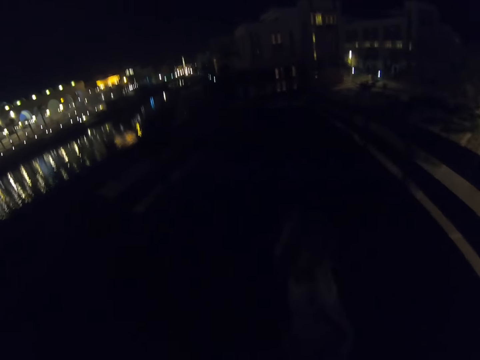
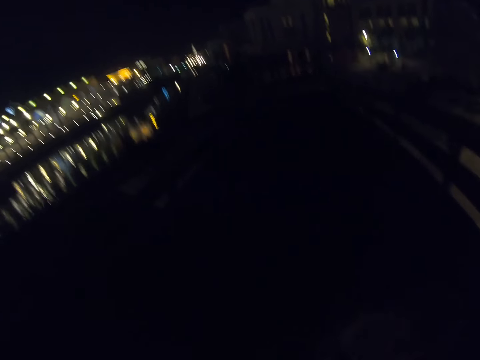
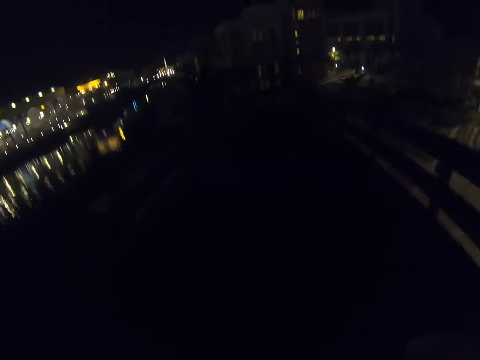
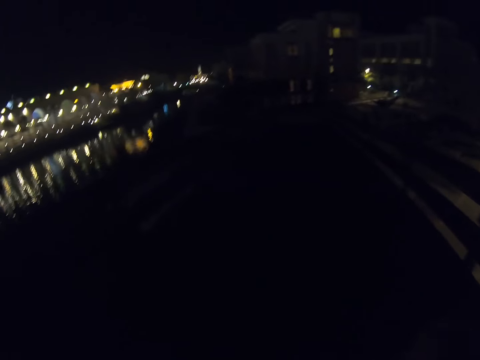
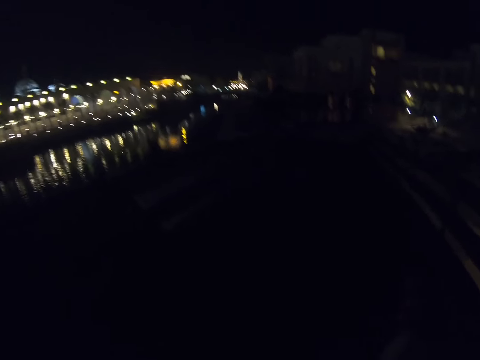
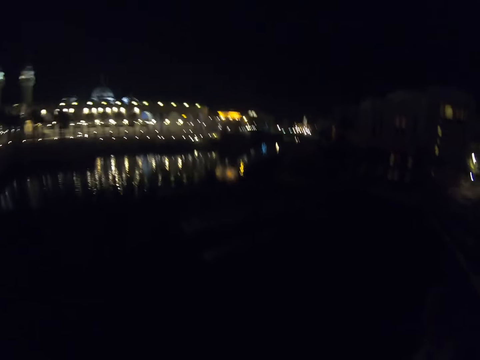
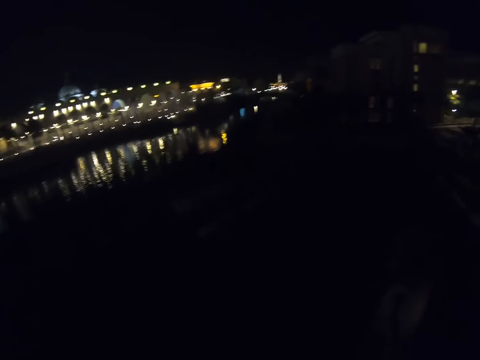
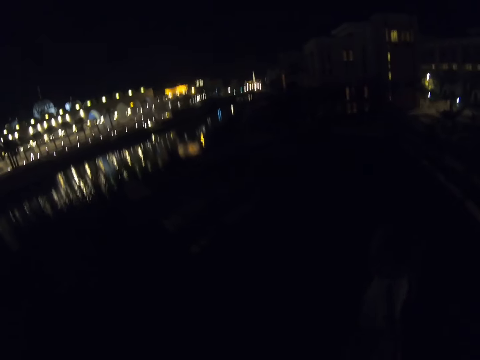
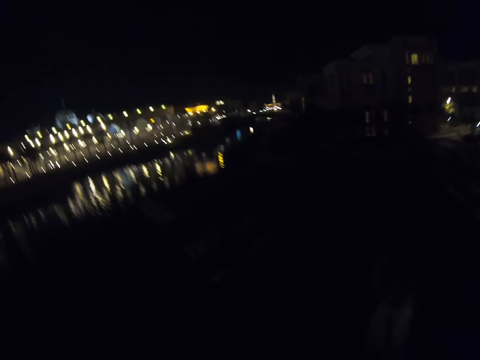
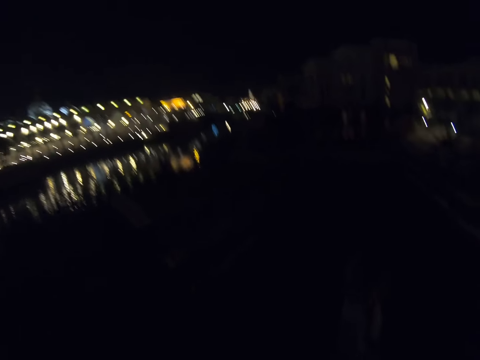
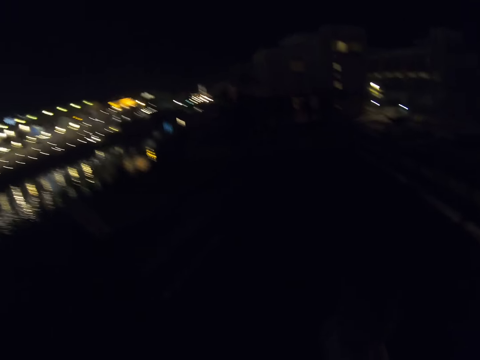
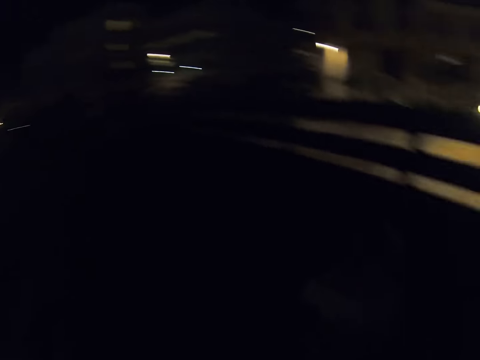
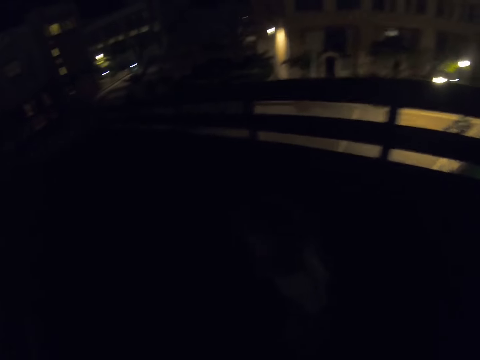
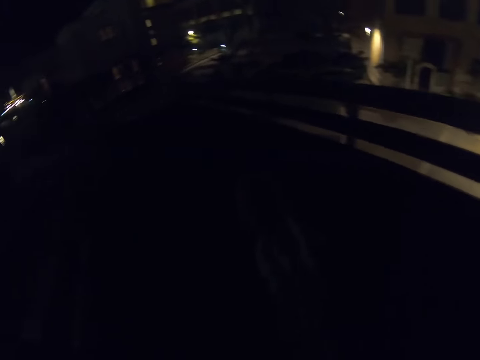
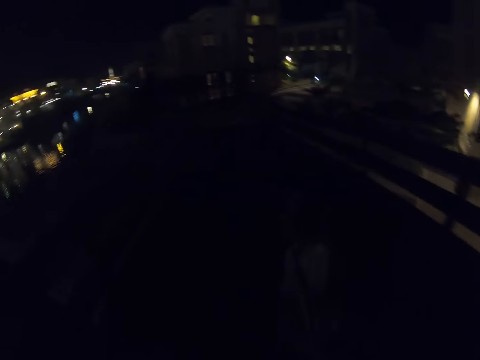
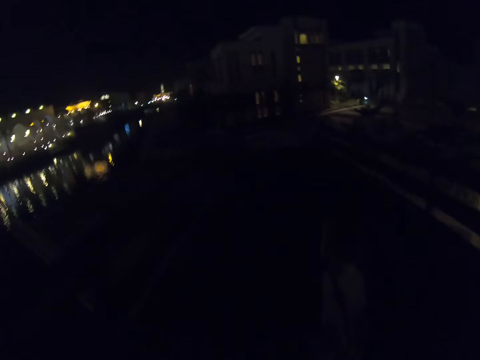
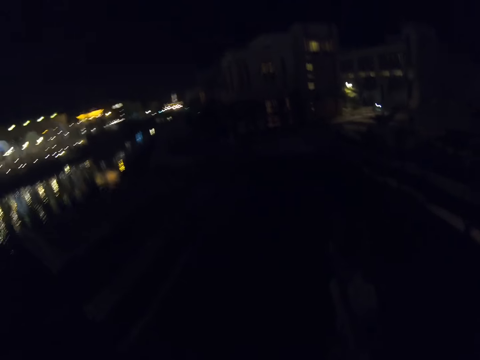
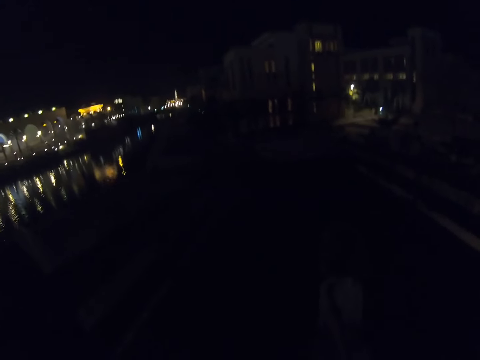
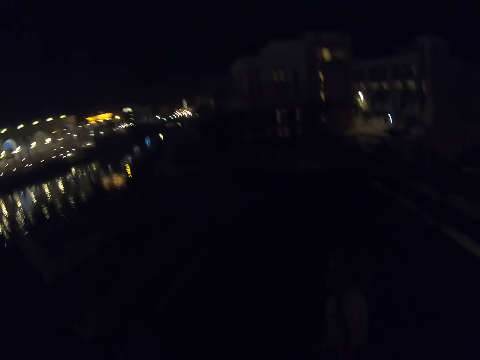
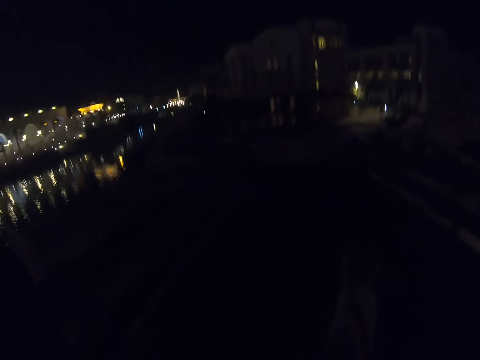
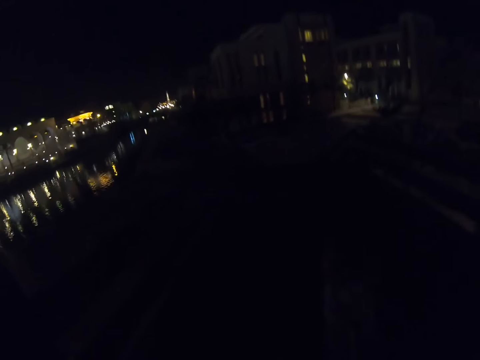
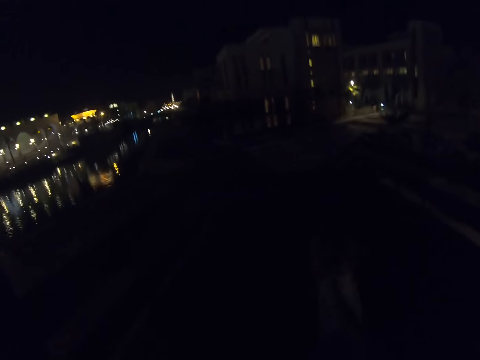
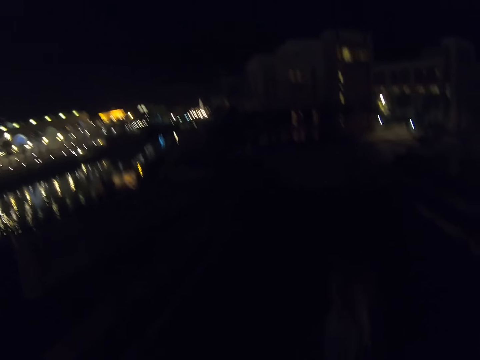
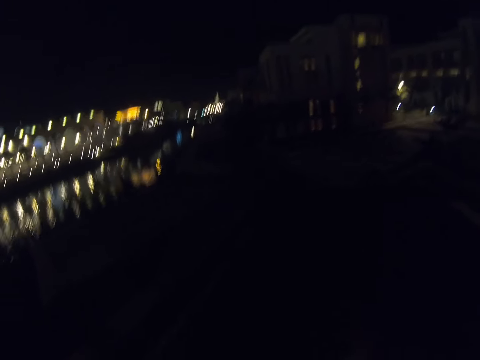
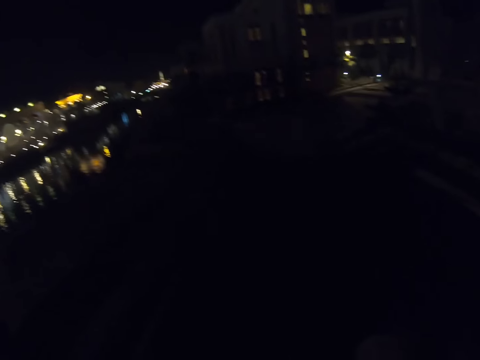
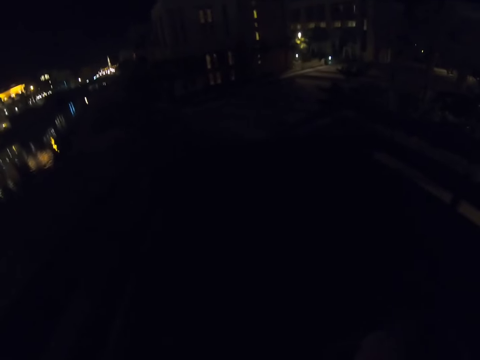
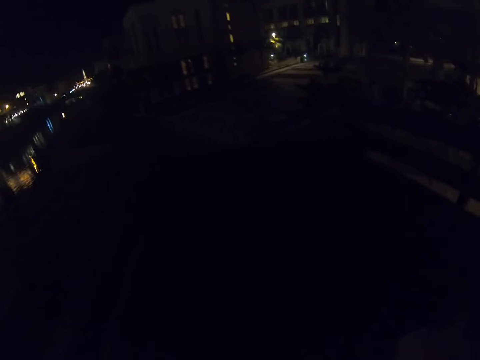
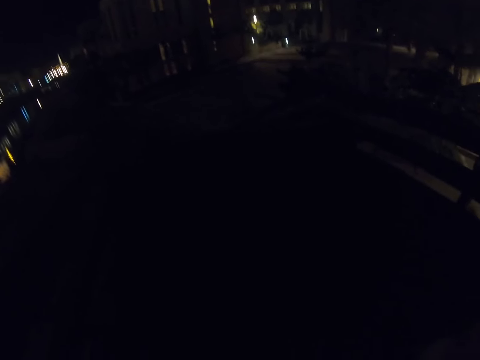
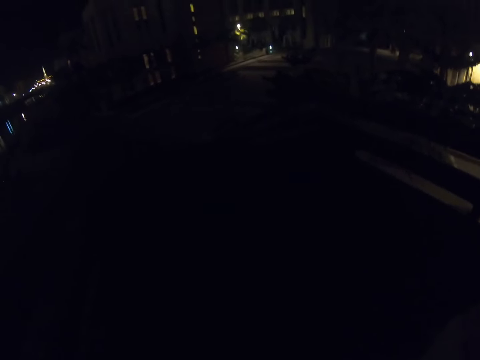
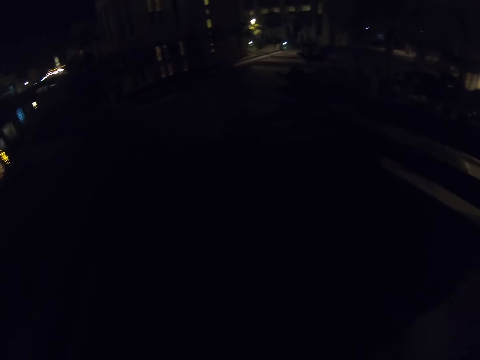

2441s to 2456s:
The camera wearer walks on the bridge.

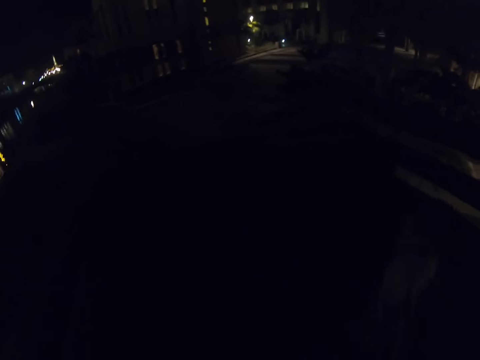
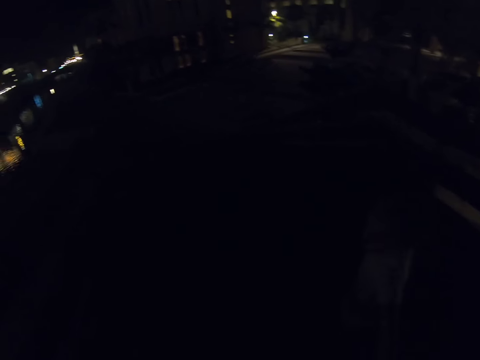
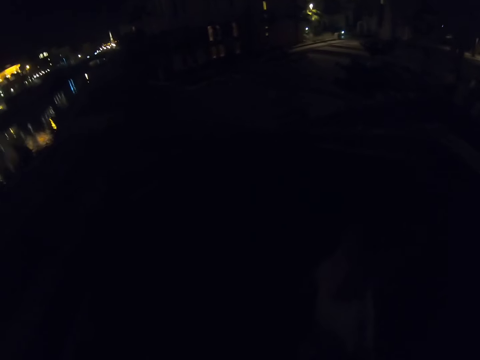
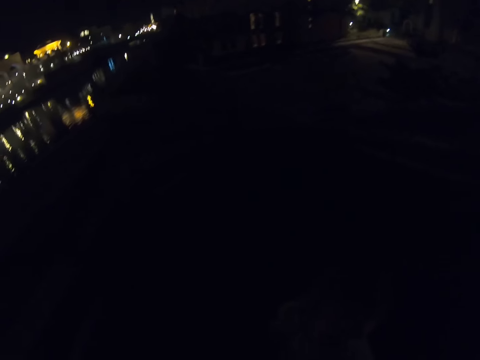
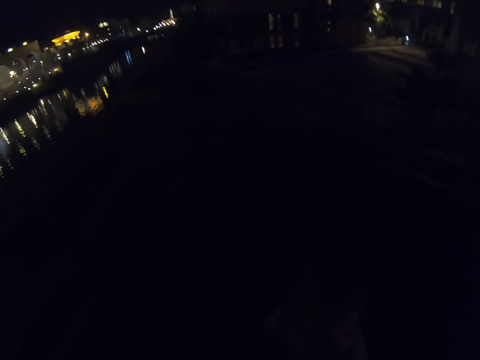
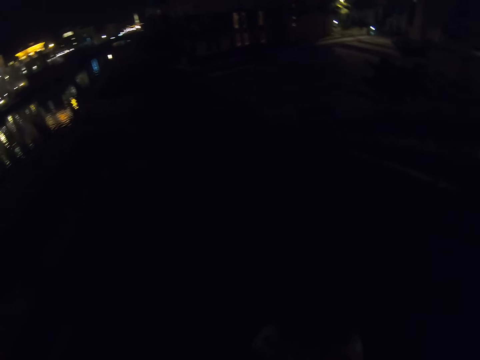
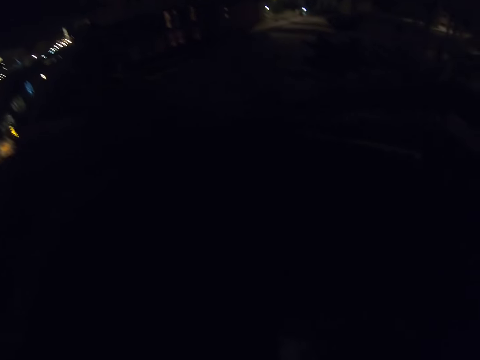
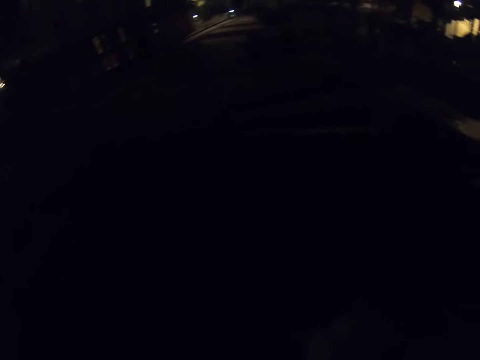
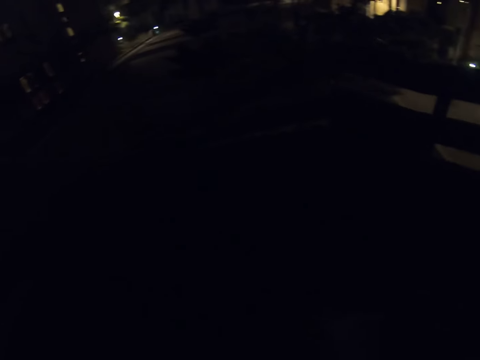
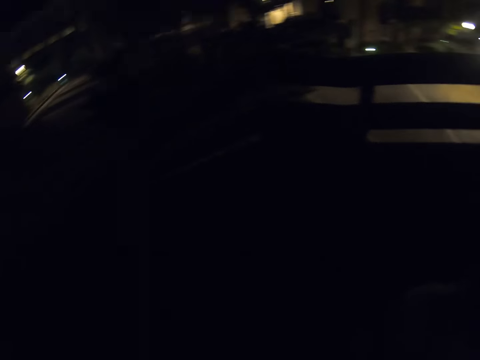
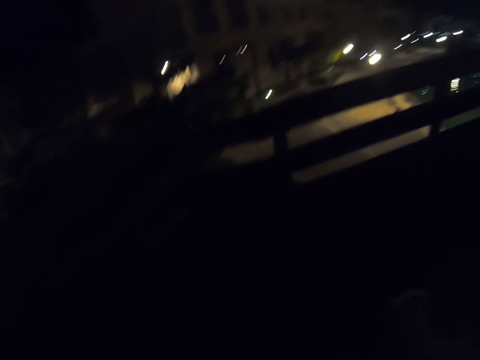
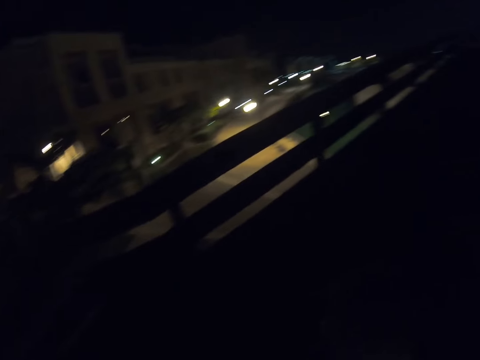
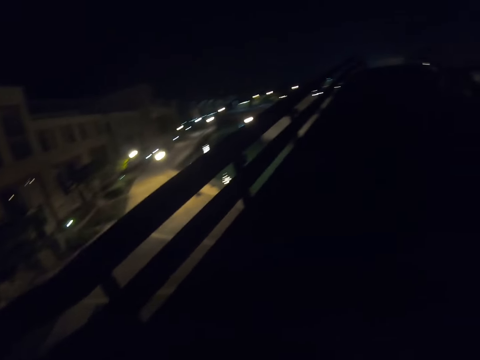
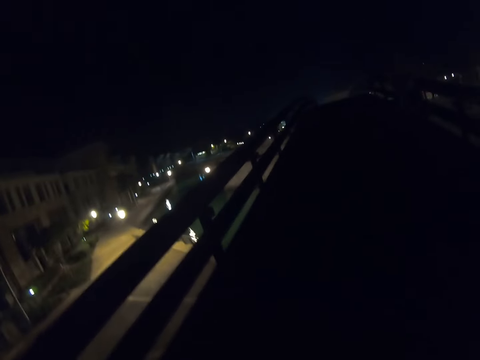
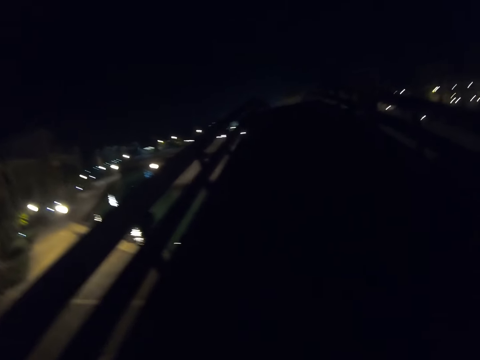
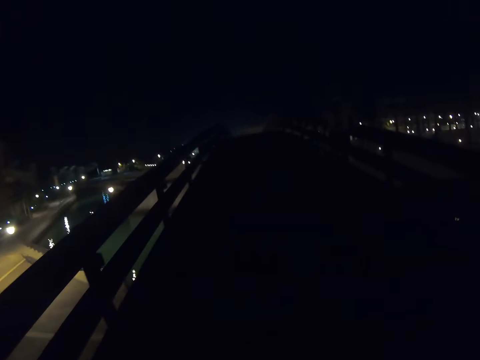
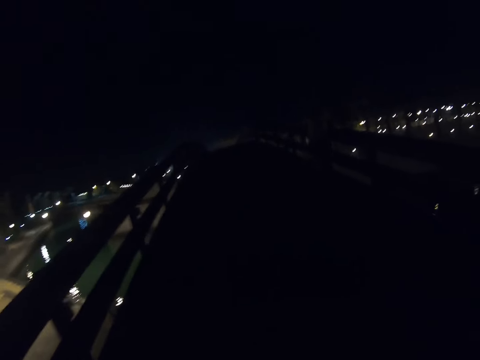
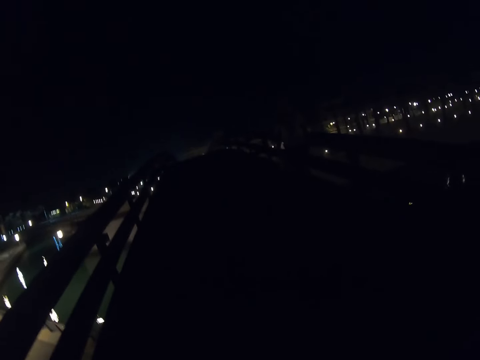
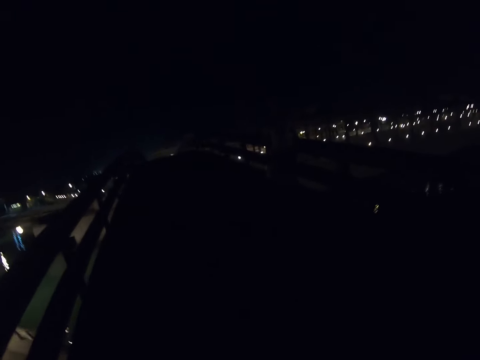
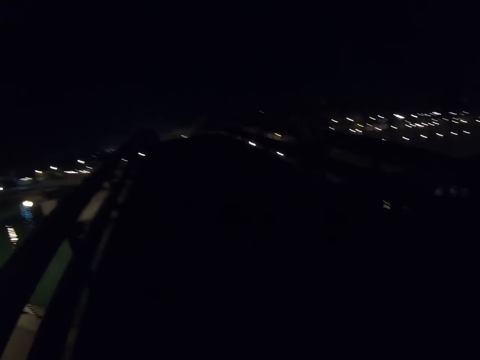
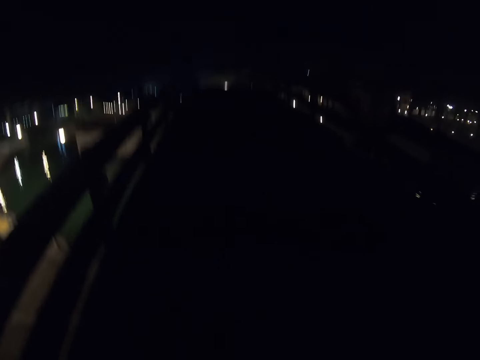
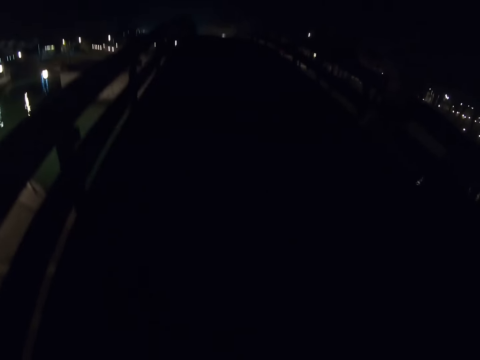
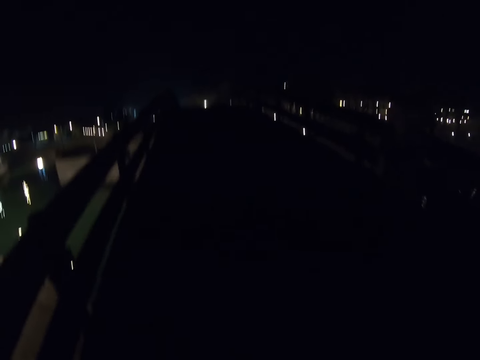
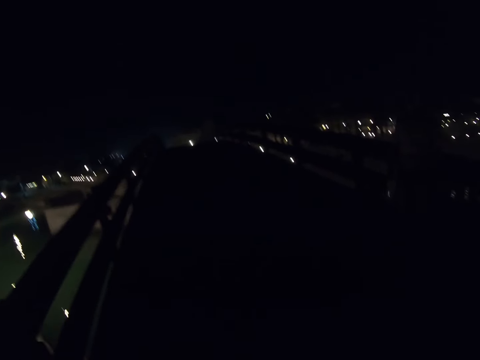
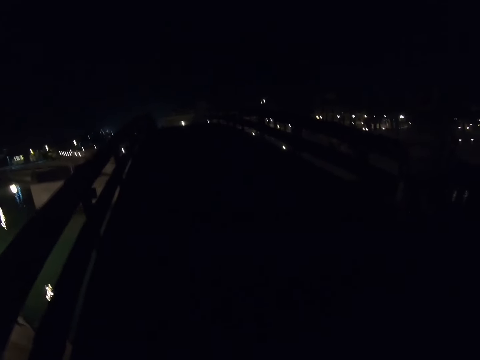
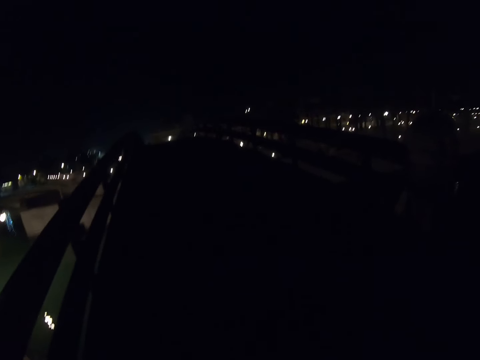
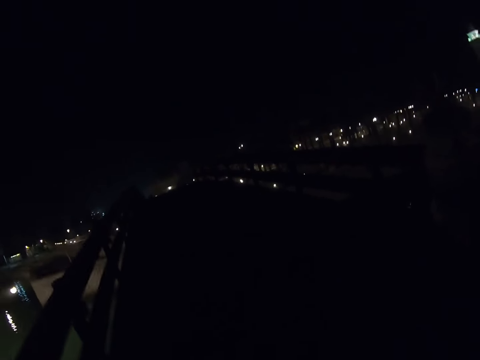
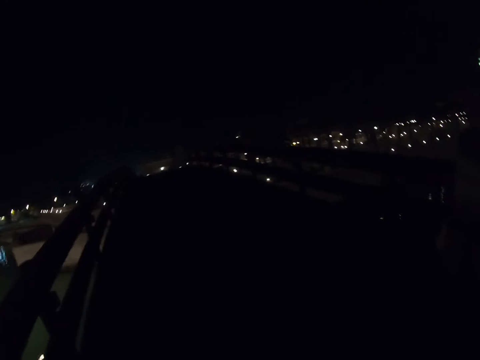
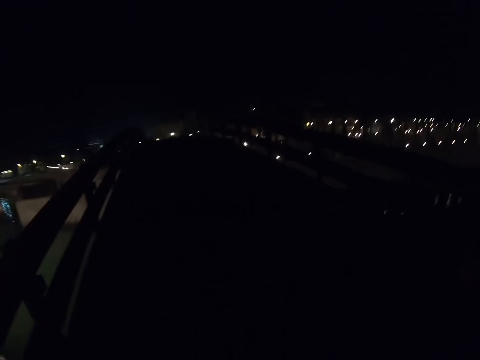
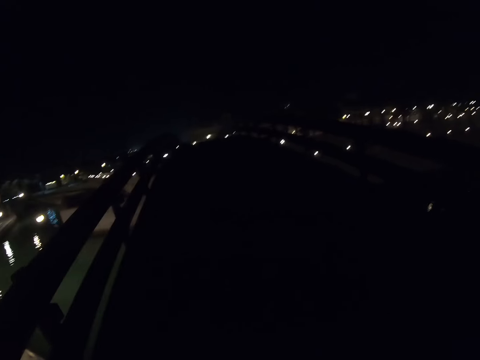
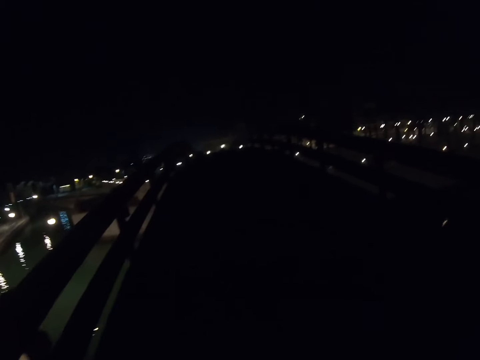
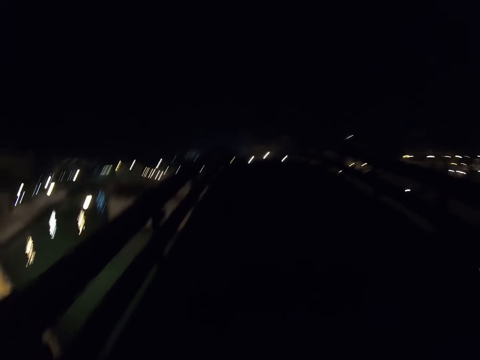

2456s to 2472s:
The camera wearer turns in the opposite direction. They walk on the foot bridge.
